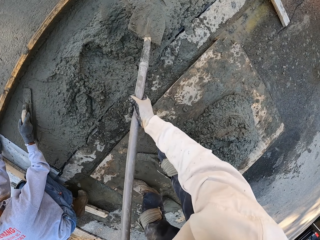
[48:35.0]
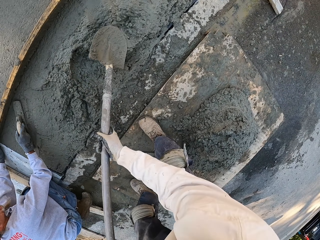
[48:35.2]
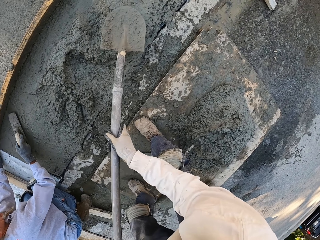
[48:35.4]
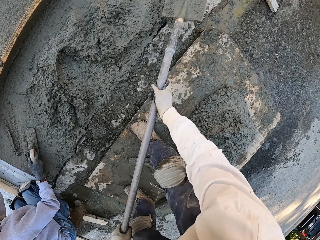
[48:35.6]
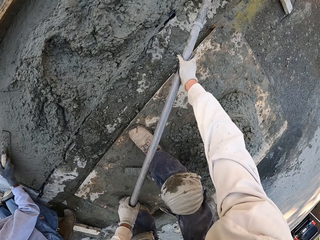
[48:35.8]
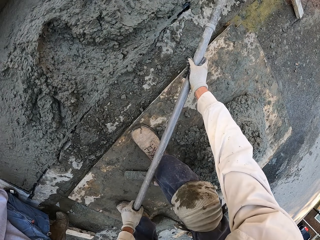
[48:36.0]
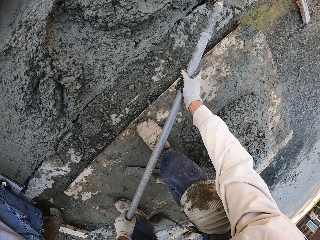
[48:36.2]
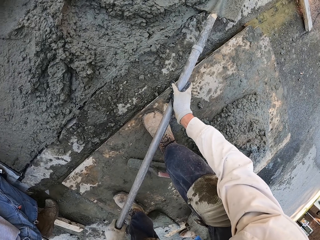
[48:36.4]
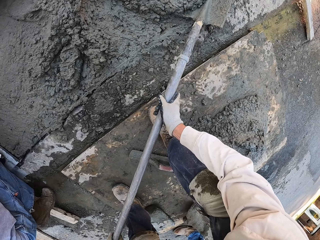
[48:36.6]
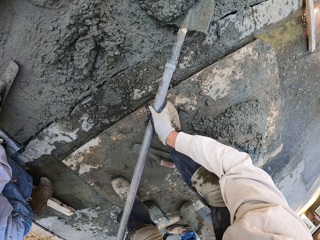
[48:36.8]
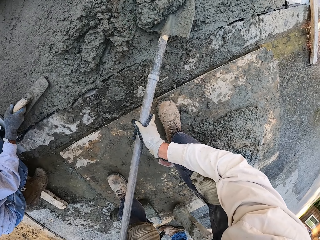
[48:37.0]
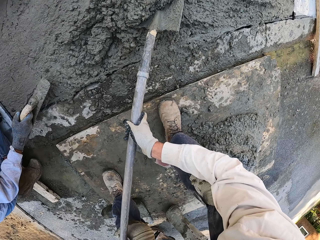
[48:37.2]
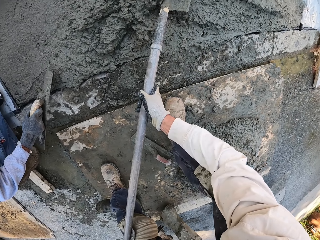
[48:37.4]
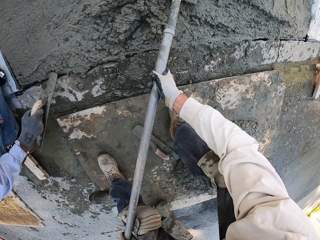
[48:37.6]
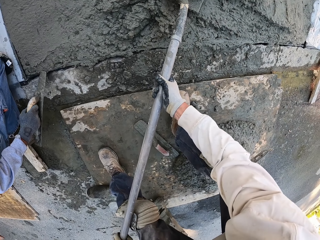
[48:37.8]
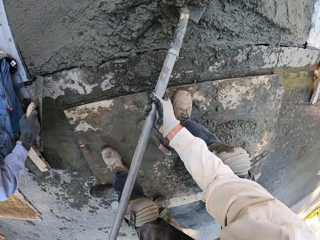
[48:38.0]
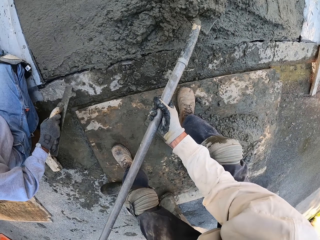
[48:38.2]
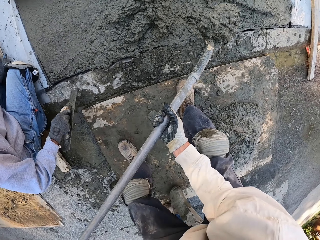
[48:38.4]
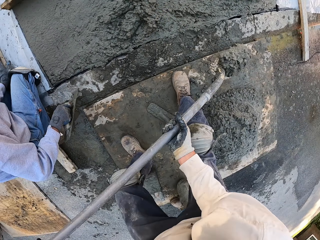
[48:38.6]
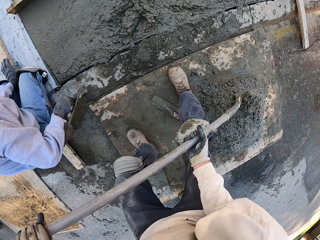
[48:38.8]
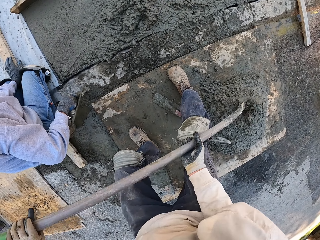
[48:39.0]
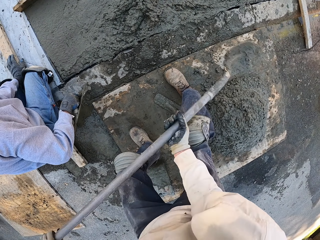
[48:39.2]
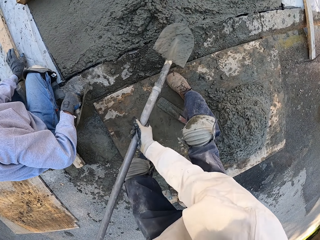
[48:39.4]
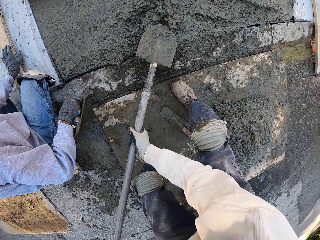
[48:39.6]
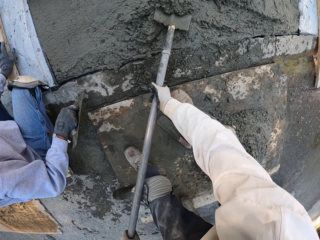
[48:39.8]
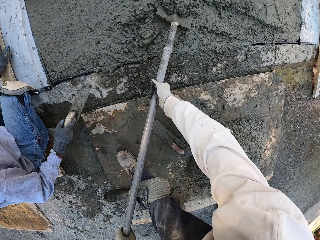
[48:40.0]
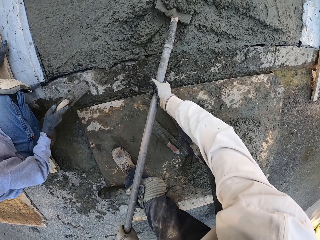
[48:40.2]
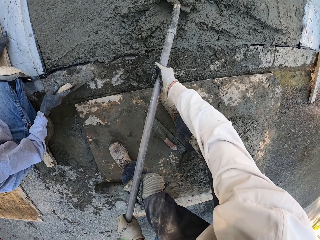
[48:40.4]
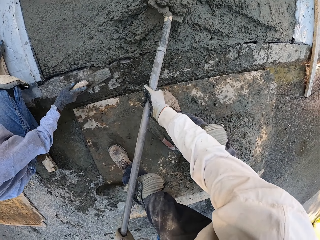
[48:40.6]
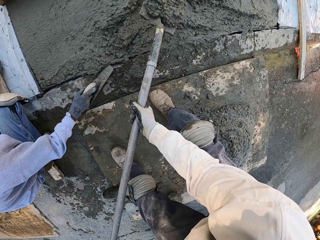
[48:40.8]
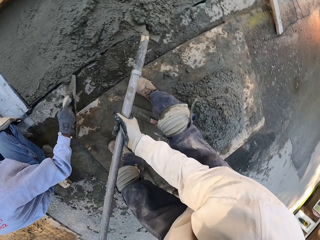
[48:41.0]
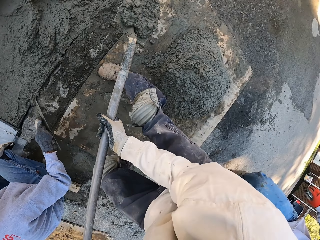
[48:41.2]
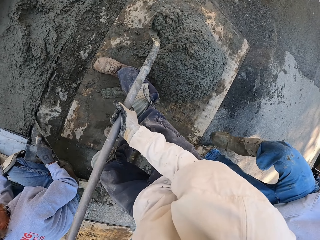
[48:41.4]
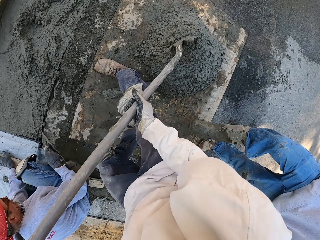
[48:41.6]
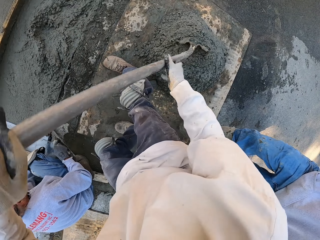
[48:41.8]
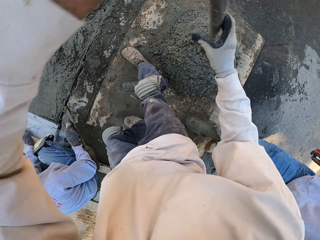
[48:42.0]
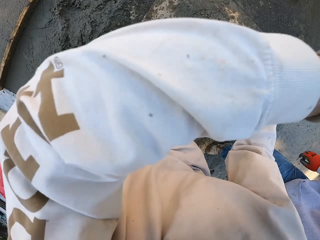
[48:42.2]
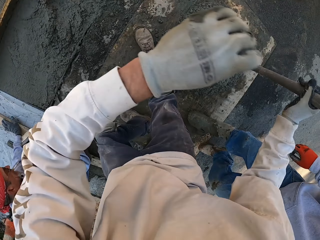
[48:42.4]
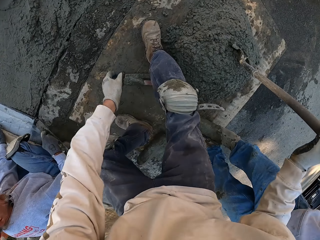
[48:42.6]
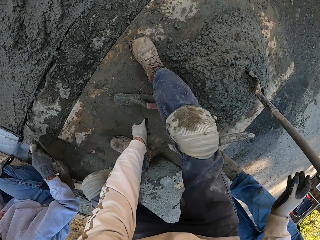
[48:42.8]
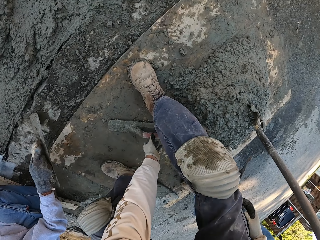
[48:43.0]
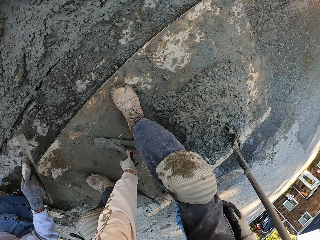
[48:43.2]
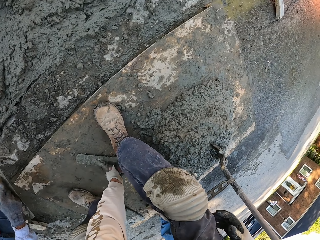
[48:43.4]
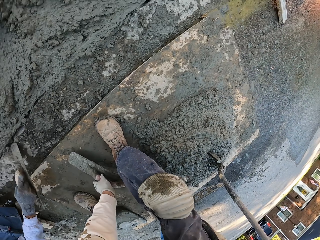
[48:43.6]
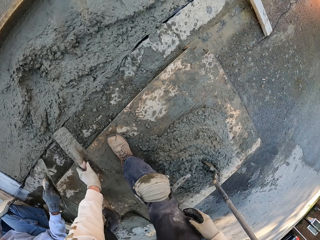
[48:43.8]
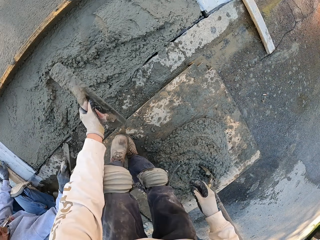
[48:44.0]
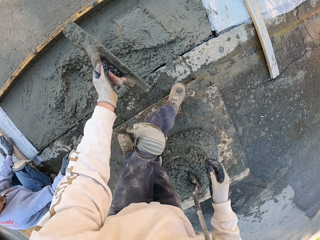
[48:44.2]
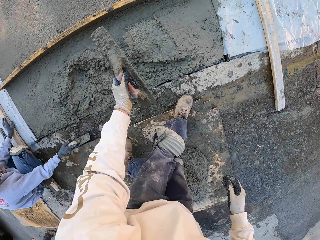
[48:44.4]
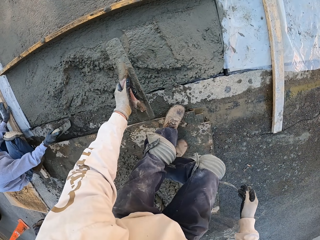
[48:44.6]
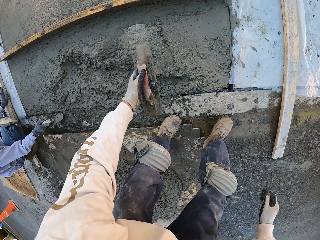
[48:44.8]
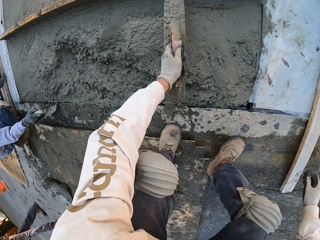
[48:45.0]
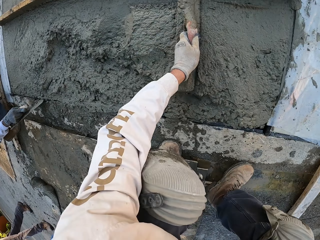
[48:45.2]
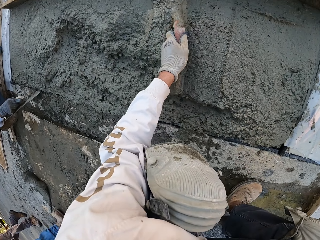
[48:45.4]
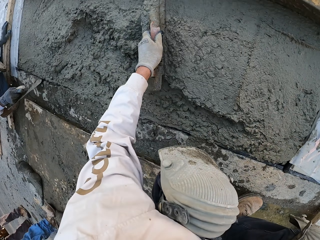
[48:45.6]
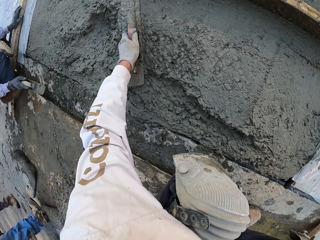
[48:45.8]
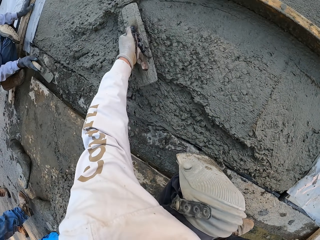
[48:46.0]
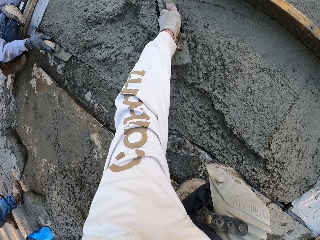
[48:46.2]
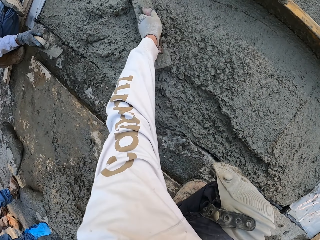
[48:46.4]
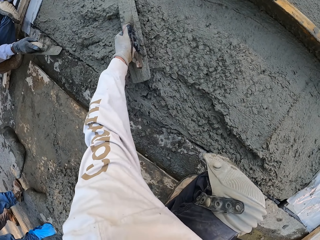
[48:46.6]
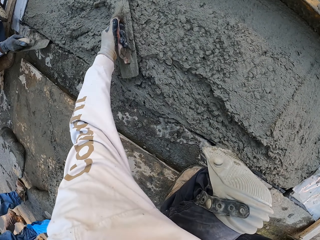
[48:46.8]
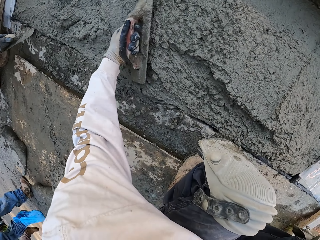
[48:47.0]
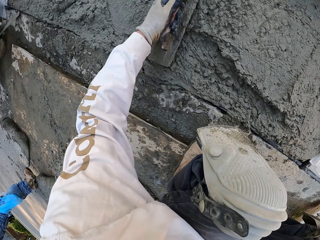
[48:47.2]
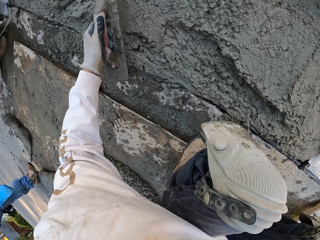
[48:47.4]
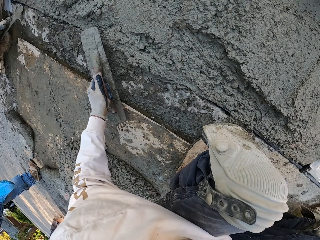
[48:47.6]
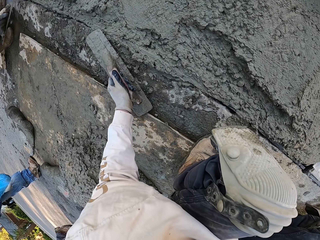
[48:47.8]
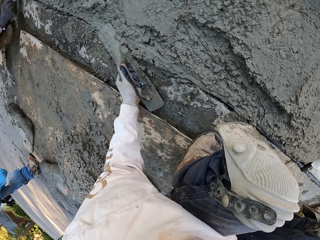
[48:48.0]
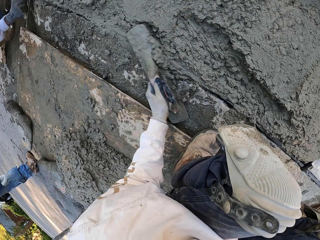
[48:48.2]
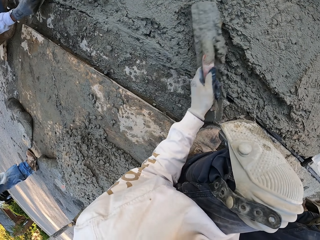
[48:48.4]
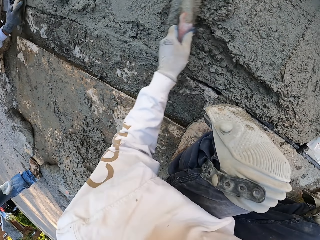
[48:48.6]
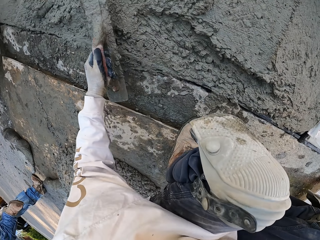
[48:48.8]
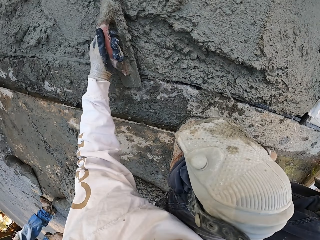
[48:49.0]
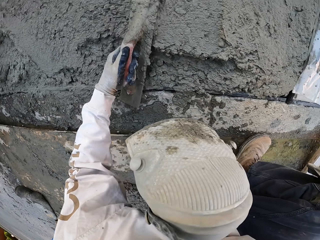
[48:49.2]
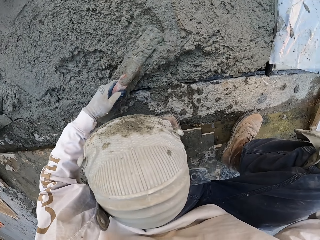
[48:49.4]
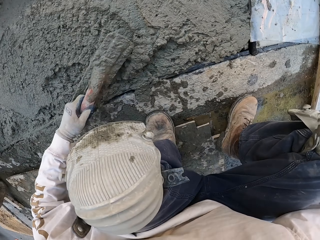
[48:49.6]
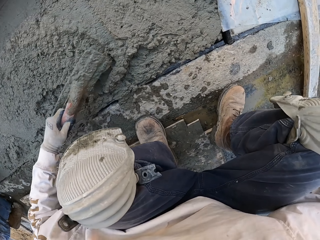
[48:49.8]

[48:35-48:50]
The camera wearer spreads the cement mix. They scoop the cement mix. They pour the cement mix in a pile of cement mix. They scoop the cement mix. They pour the cement mix in the pile of cement mix. They put the spade in the pile of cement mix. They pick up the concrete float. They step, squat, and plaster with the concrete float.

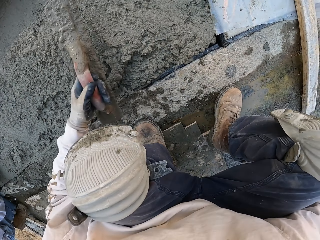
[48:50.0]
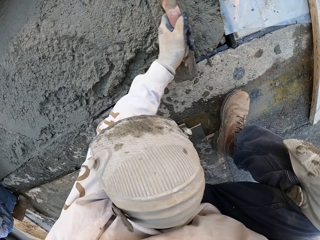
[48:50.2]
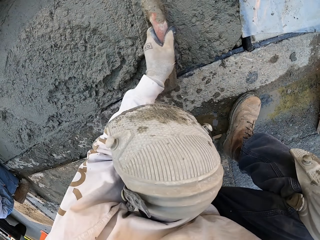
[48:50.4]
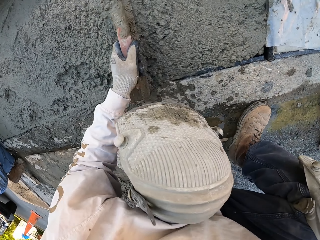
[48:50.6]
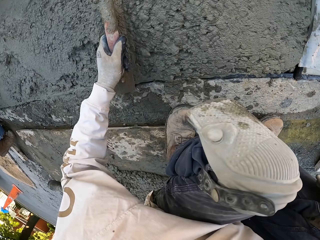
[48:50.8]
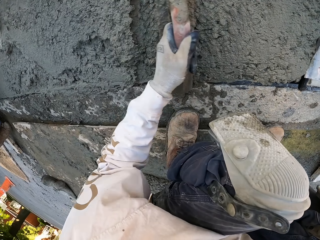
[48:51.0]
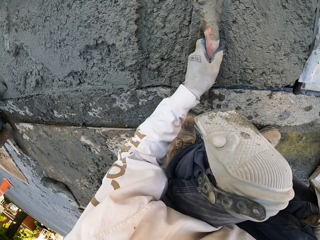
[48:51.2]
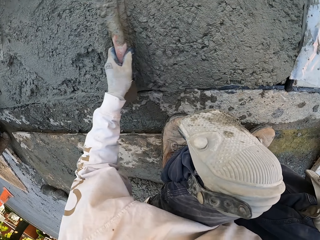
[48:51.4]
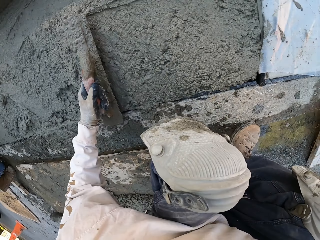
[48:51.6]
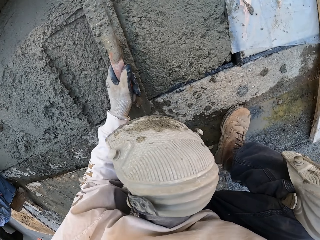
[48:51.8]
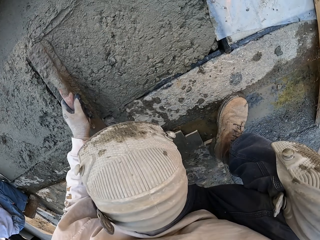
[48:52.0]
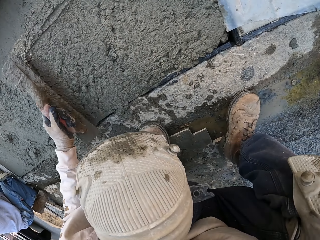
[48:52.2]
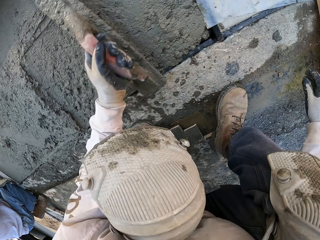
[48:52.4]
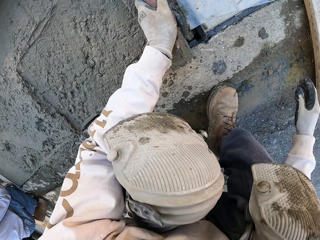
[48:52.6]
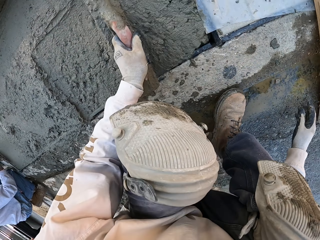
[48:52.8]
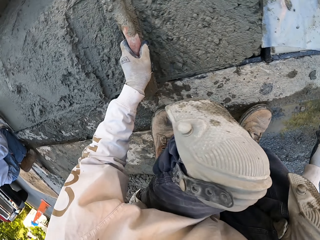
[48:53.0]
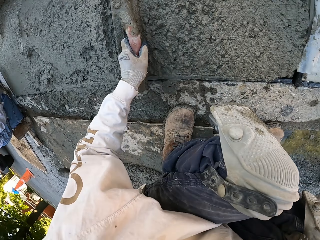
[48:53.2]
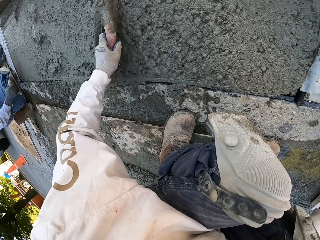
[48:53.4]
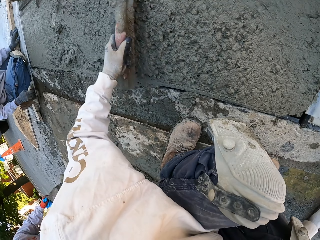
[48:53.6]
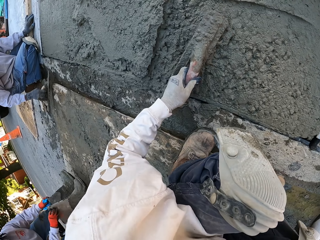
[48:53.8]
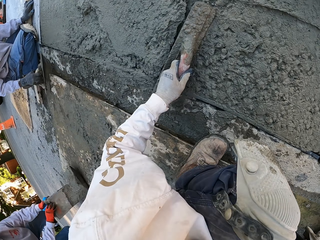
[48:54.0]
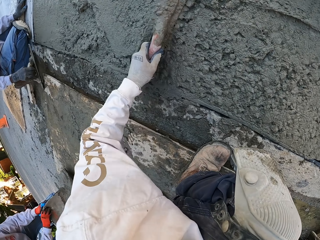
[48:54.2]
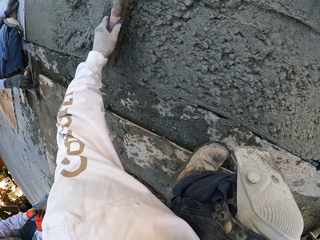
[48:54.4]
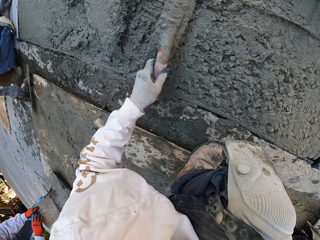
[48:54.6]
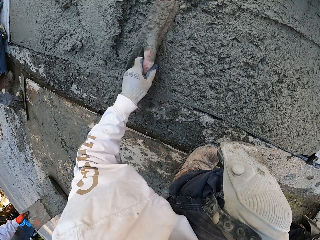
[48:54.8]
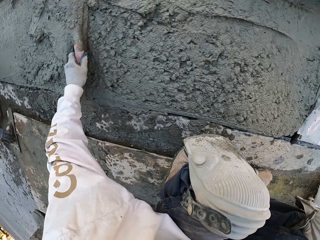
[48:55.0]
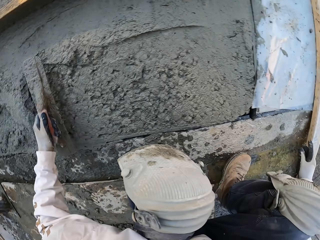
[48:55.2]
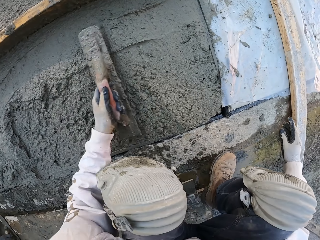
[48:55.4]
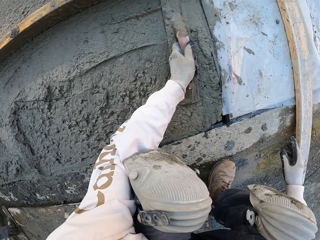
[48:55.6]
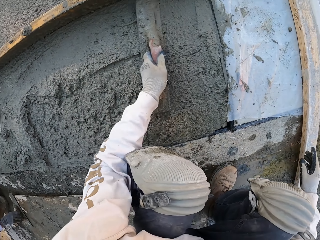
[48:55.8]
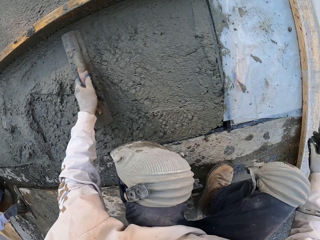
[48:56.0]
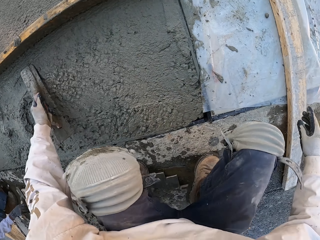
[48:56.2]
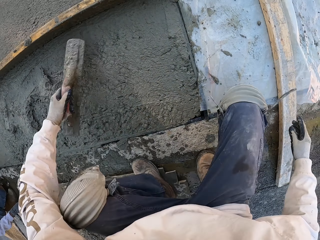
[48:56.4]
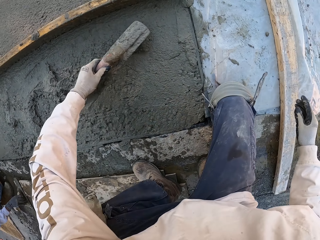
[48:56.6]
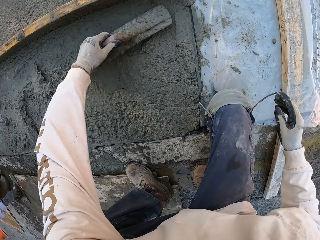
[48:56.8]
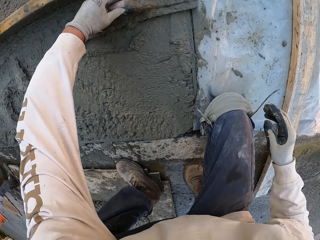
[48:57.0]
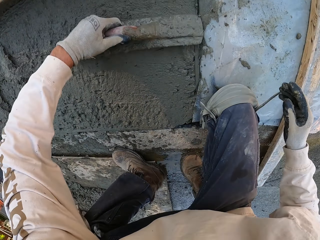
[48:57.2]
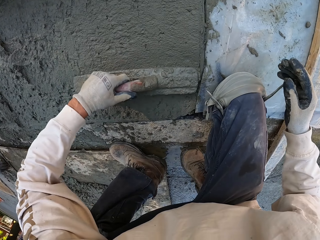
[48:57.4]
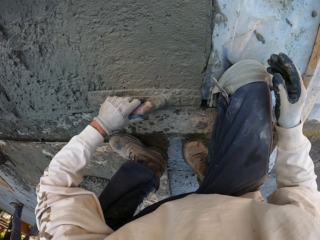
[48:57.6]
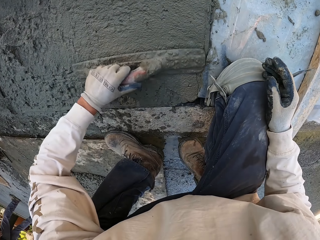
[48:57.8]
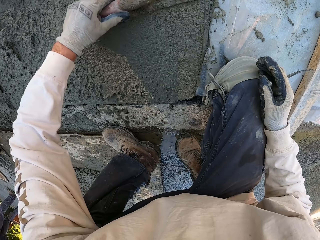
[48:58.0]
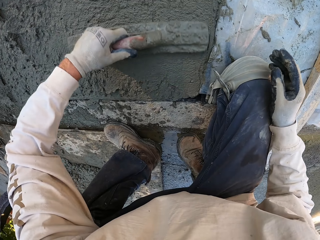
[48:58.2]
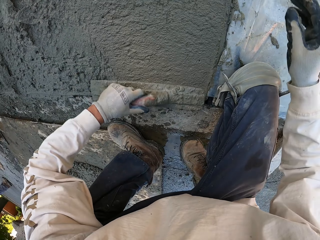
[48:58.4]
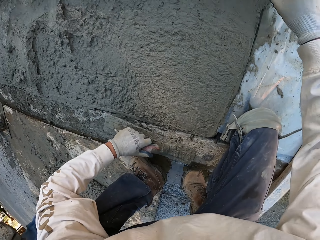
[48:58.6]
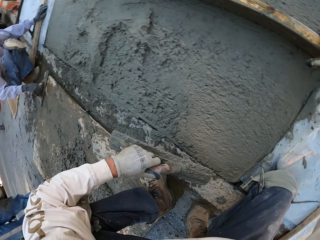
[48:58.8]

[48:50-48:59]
A man puts a concrete float on a wood.
